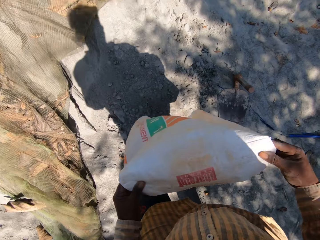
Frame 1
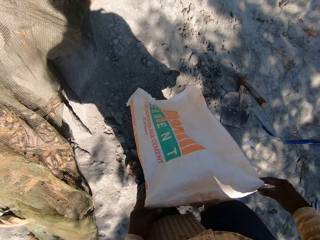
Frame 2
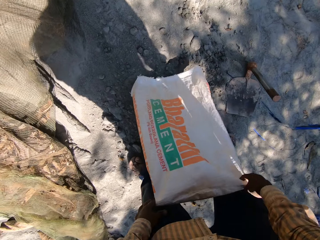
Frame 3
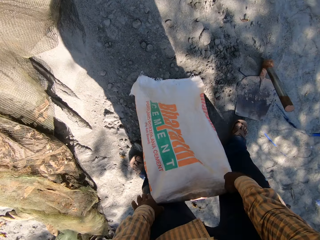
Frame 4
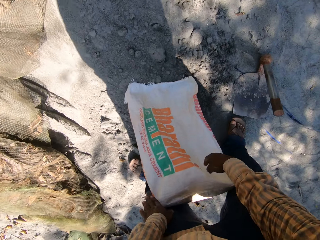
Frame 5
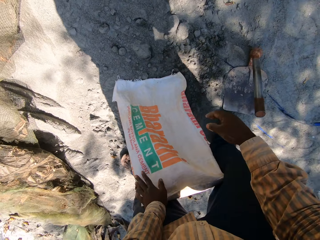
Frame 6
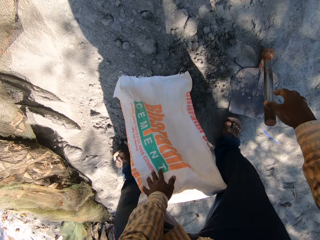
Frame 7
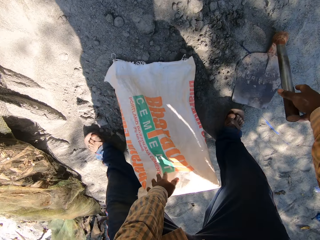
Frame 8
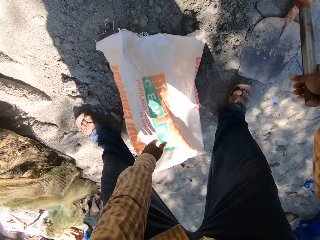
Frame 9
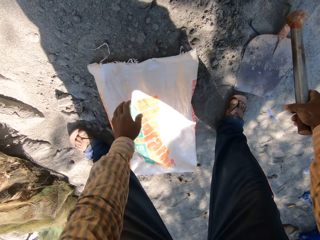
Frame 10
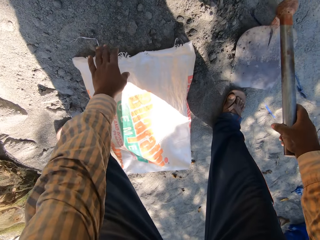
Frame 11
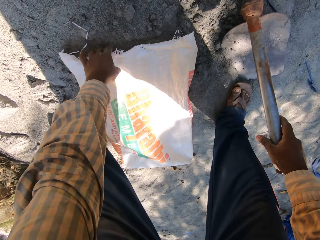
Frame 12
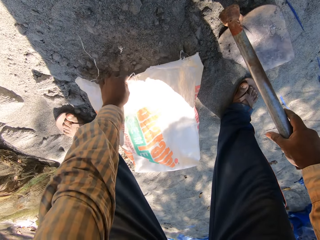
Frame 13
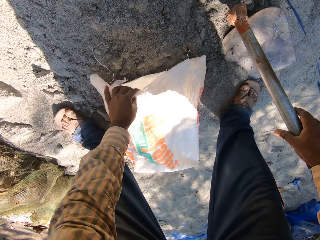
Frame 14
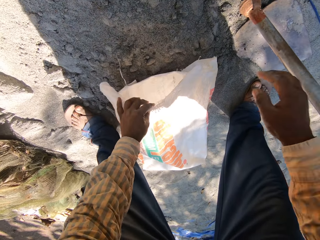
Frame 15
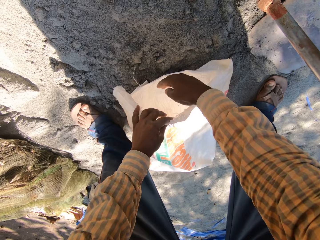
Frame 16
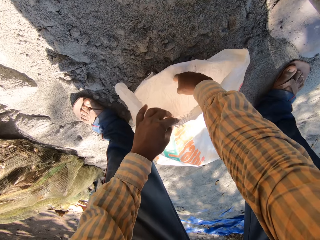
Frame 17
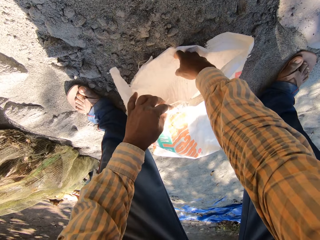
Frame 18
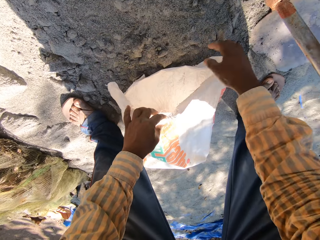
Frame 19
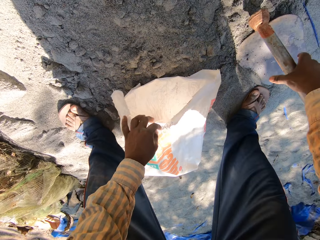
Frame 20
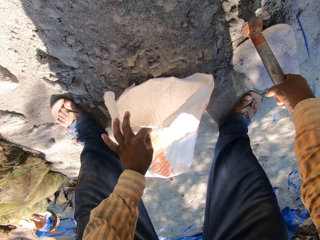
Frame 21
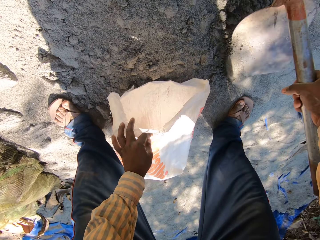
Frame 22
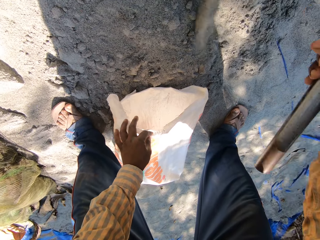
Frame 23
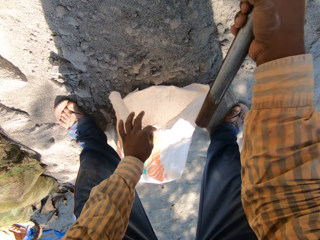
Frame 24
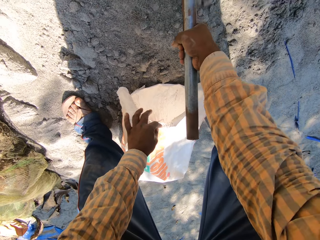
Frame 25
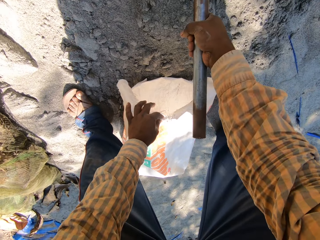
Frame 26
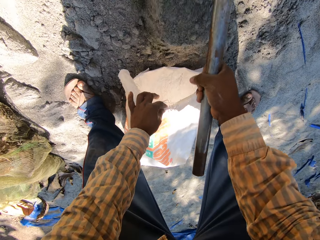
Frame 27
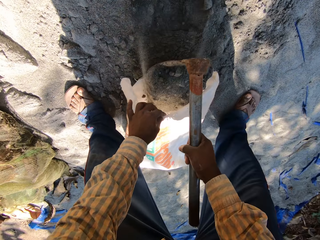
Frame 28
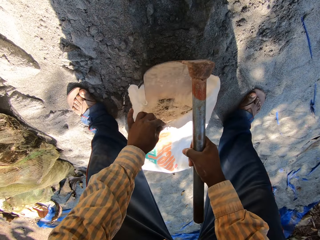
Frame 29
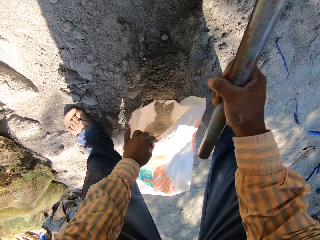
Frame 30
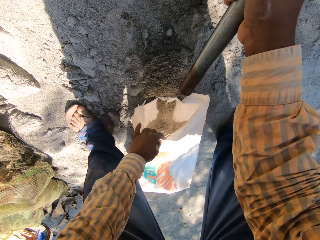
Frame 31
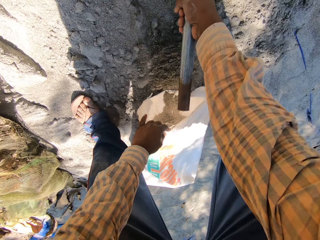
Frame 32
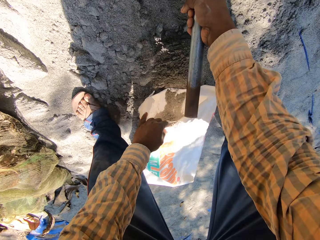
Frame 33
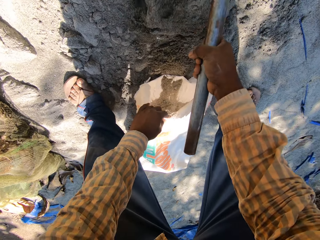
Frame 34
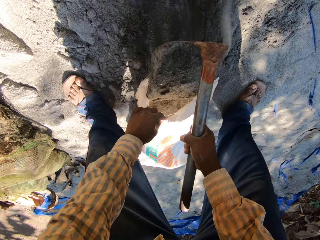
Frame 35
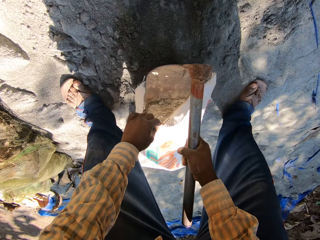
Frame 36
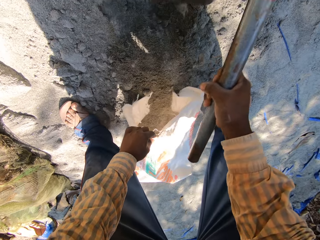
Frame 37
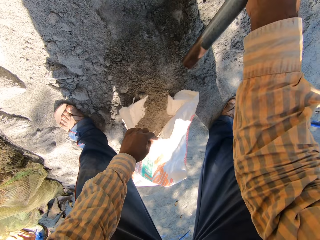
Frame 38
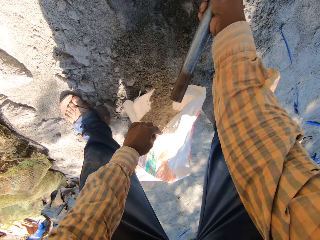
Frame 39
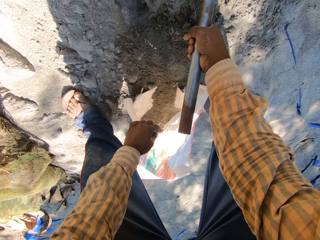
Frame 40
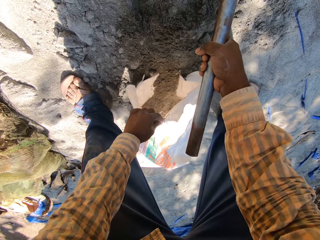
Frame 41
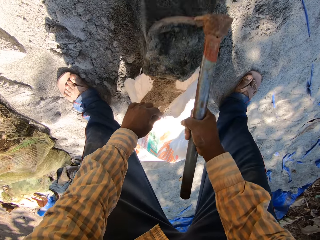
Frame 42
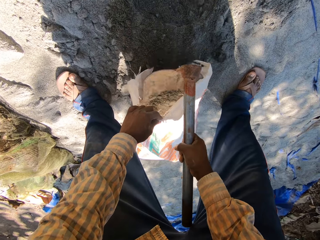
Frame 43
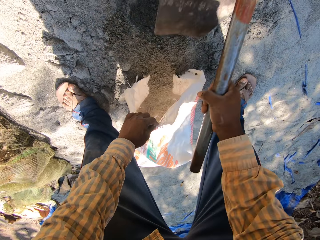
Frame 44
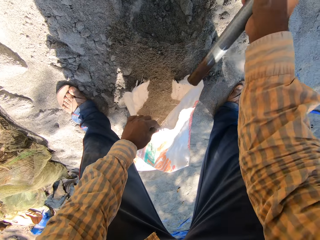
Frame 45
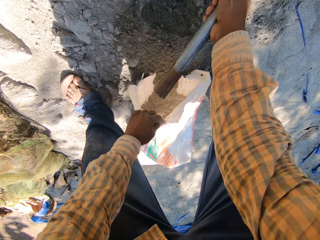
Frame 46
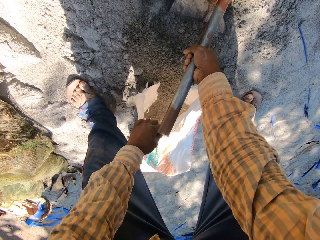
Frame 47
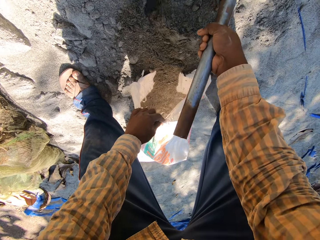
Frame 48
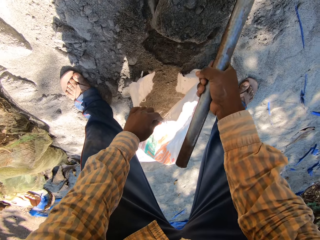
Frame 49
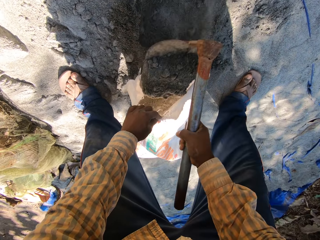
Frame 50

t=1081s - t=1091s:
The camera wearer places the sack on the ground with both hands. He holds the hoe with his right hand. He opens the sack with his right hand. He takes the hoe from the heap of sand with his right hand. He packs sand from the heap of sand into the sack with the hoe in his right hand.

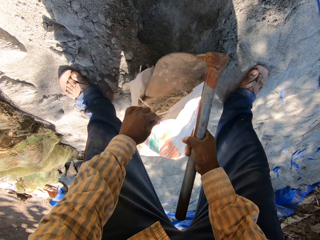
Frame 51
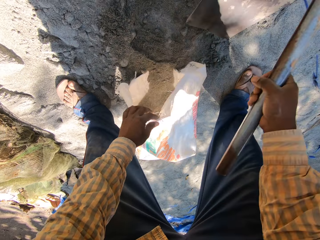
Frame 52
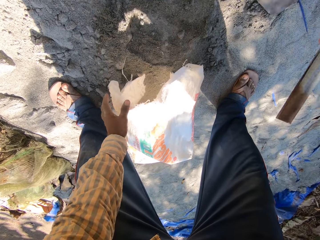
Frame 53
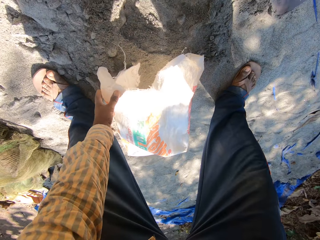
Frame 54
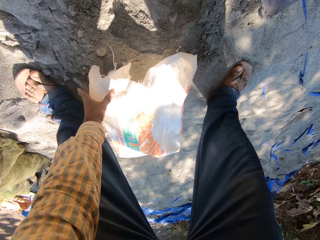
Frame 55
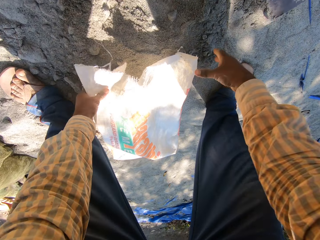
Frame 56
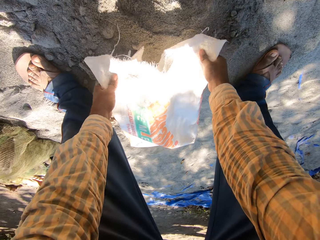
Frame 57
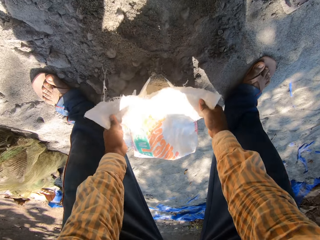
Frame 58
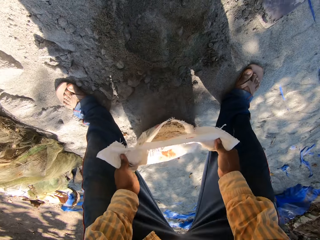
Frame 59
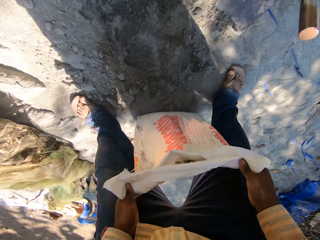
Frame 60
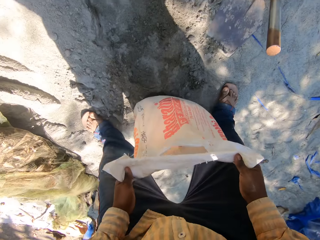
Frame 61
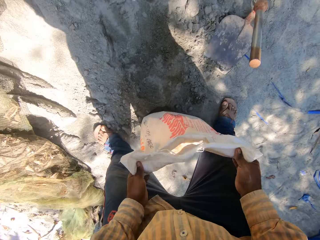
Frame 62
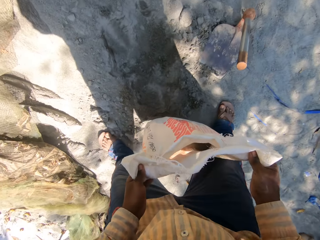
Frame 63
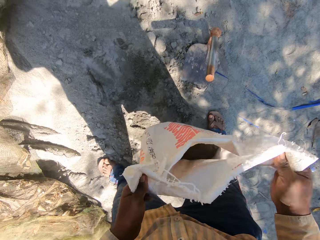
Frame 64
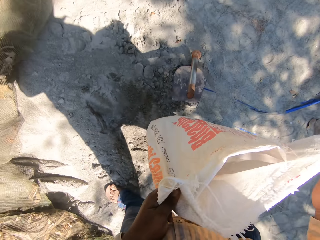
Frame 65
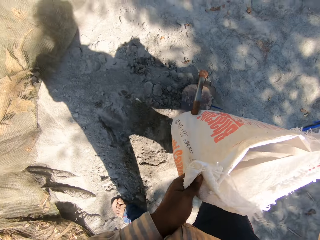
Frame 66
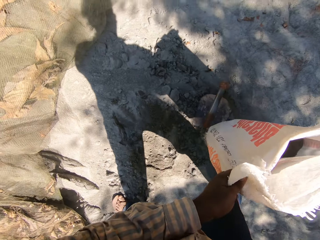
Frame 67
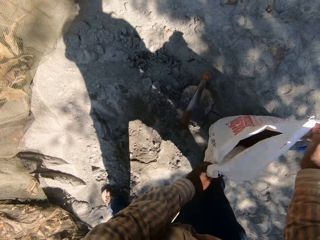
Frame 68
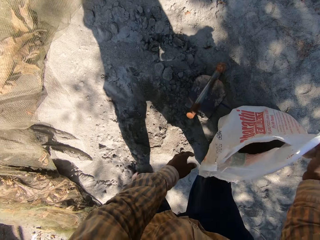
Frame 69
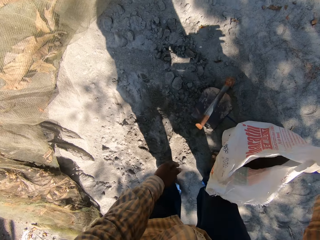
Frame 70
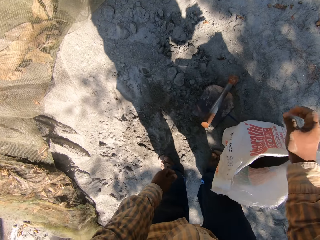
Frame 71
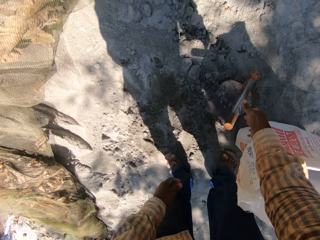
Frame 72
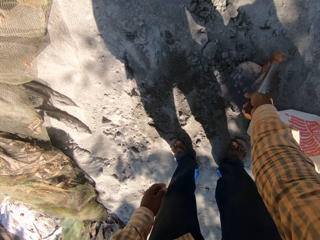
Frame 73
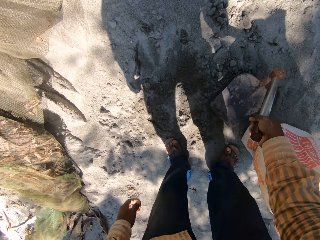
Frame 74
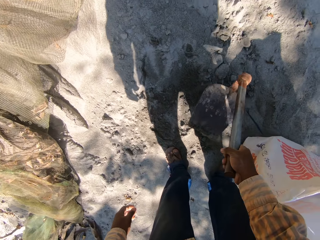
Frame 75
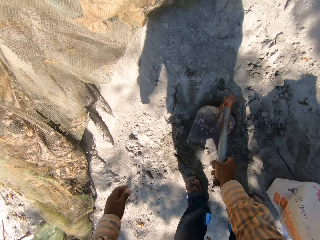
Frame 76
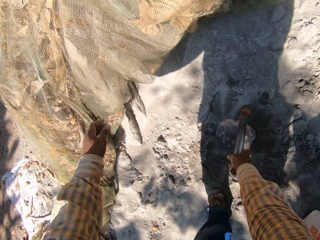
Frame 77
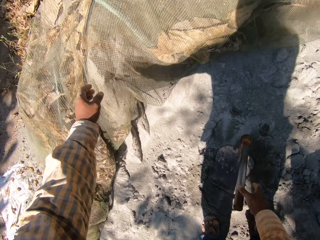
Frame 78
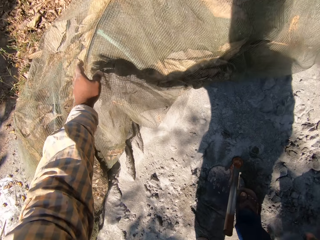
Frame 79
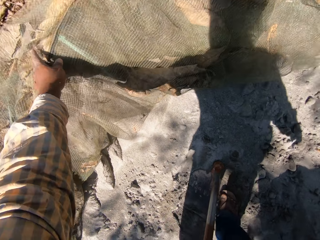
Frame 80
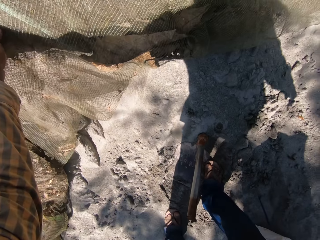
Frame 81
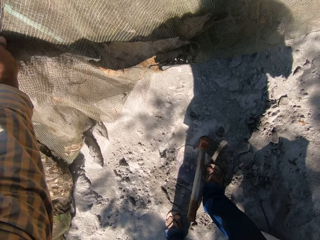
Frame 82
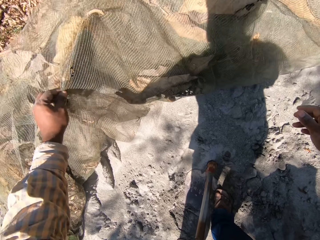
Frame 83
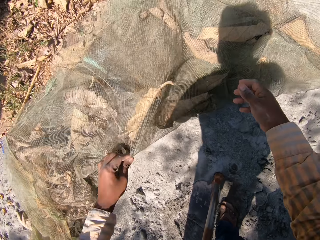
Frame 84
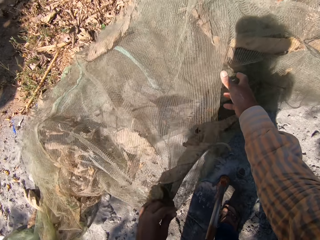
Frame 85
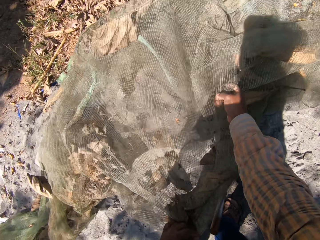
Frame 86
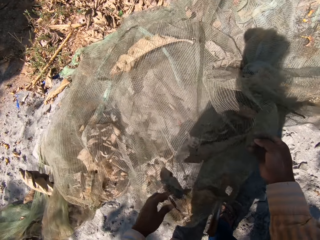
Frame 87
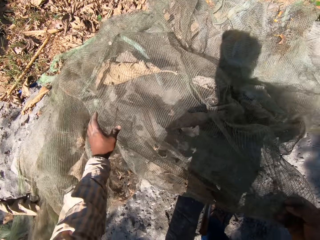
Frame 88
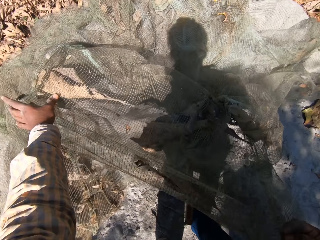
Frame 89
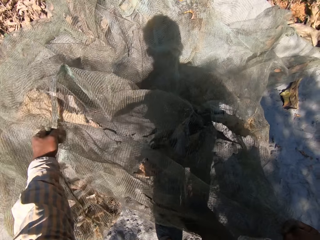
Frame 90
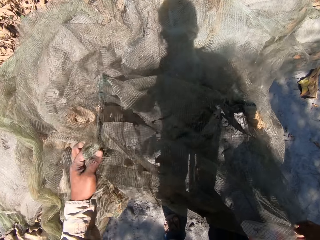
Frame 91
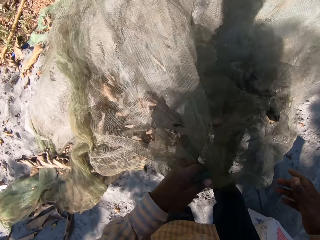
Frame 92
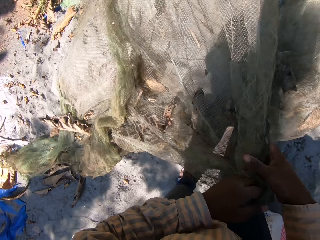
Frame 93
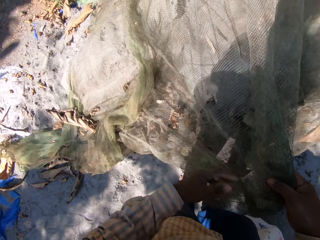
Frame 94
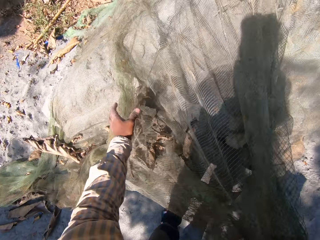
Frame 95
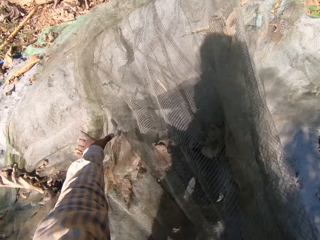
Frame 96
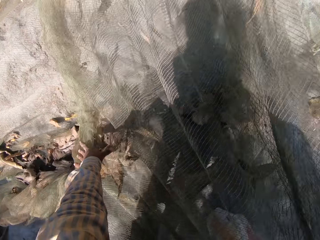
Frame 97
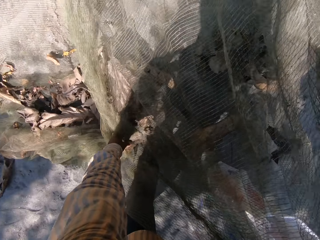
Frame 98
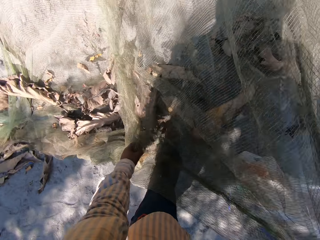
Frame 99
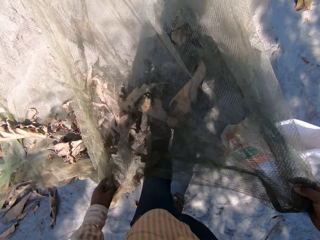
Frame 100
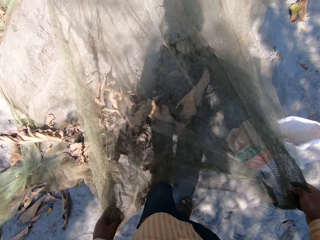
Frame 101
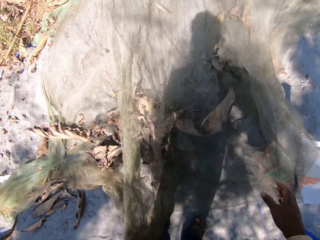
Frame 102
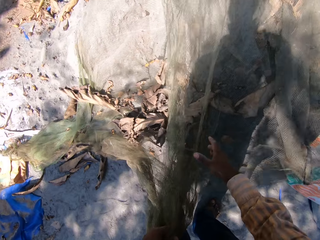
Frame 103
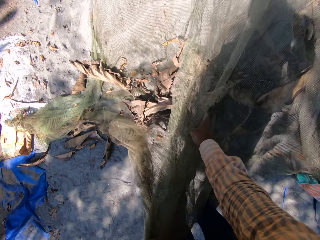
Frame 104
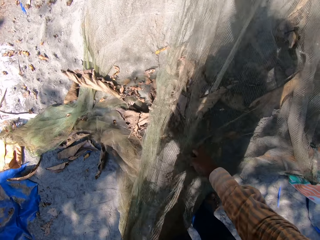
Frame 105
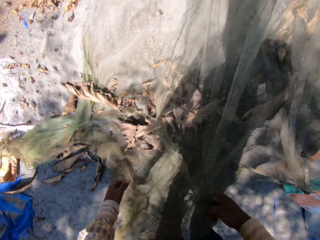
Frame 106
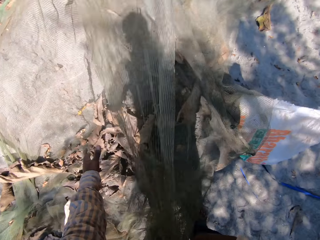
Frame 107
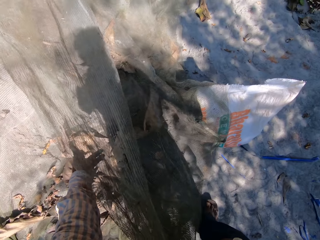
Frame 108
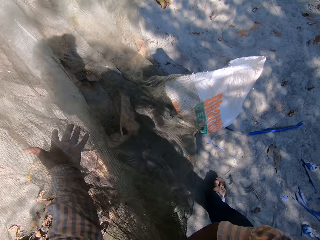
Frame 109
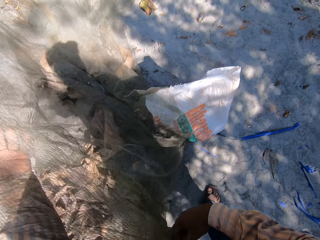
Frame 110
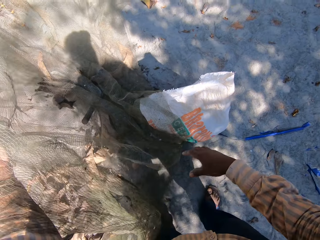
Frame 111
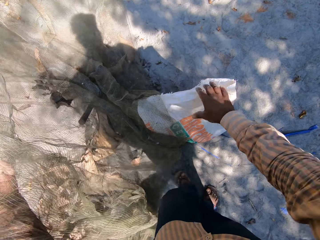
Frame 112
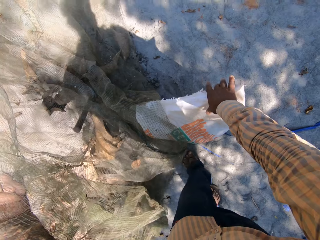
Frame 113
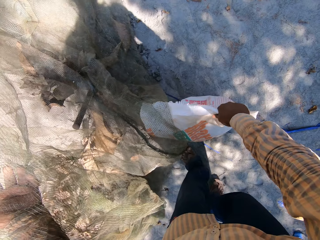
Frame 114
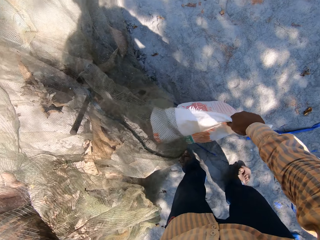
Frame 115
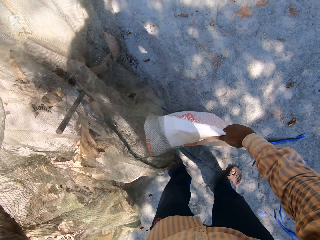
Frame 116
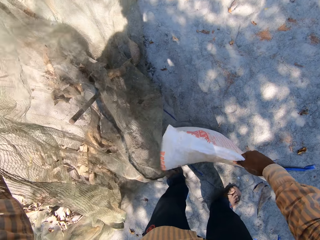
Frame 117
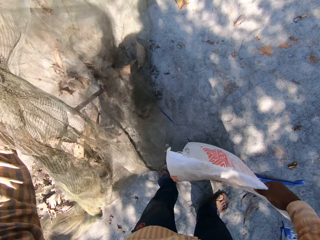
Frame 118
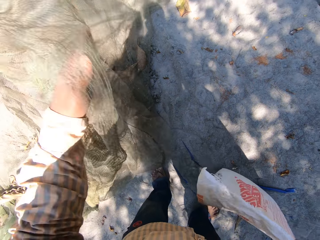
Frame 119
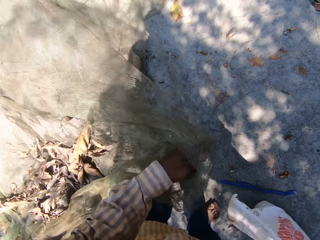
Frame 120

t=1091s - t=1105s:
The camera wearer places the hoe in his right hand on the heap of sand. He adjusts the sack of sand with both hands. He carries the sack. He places the sack of sand on the heap of sand with both hands. He picks the hoe from the ground with his right hand. He drops the hoe on the ground with his right hand. He adjusts a net on the ground with his left hand. He picks the net. He adjusts the net with both hands. He holds the net with his left hand. He picks the sack from the ground with his right hand.
